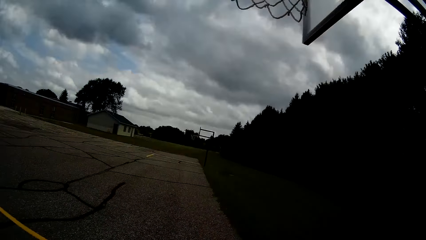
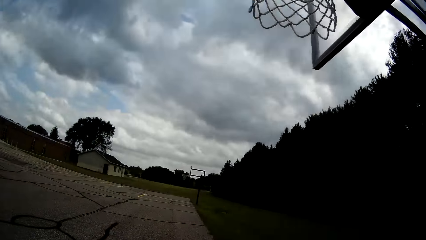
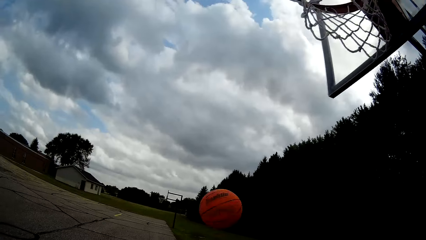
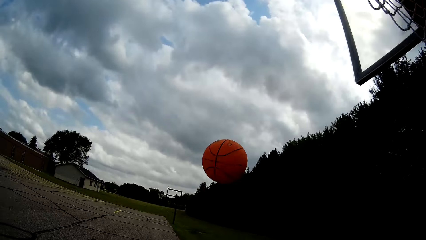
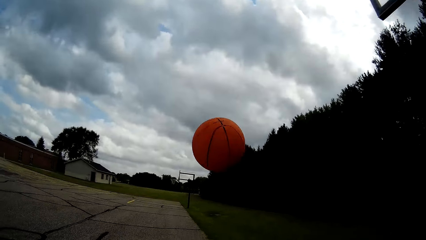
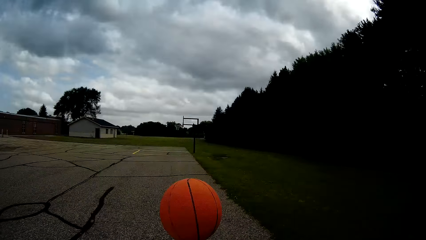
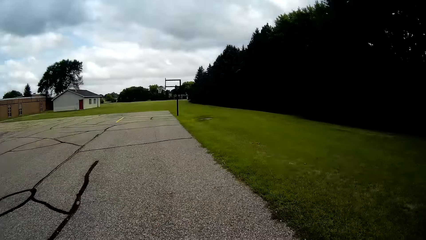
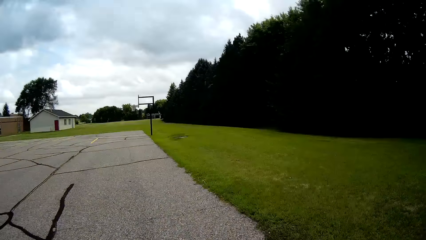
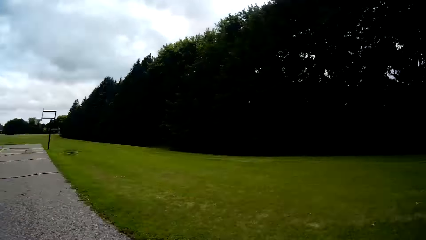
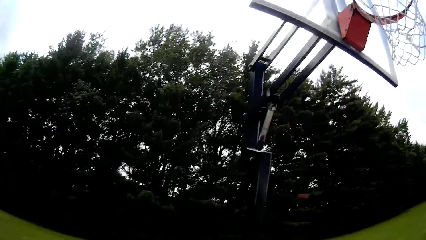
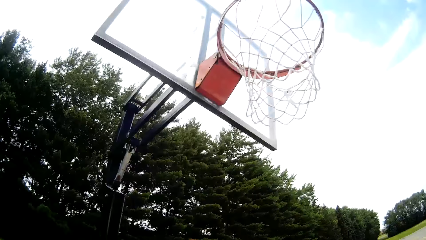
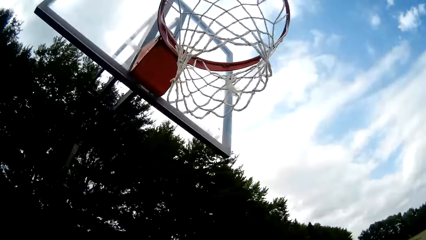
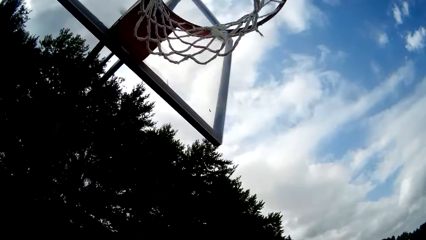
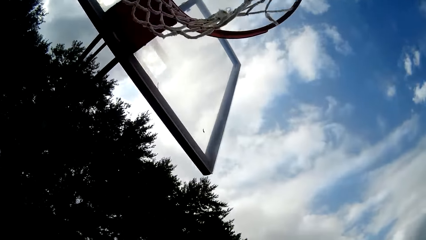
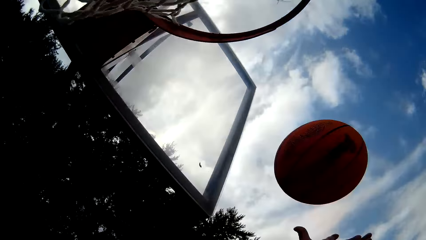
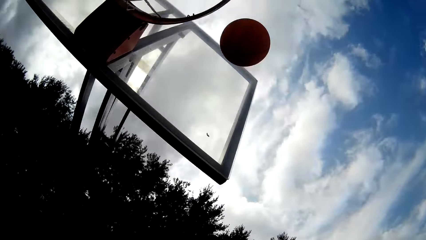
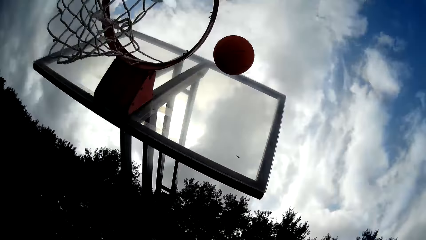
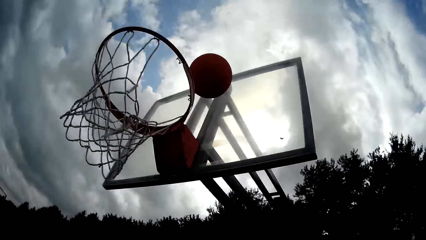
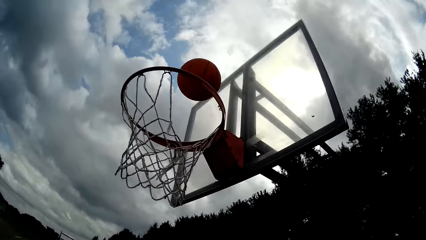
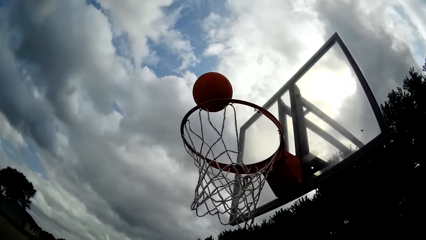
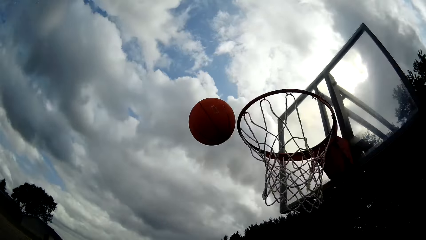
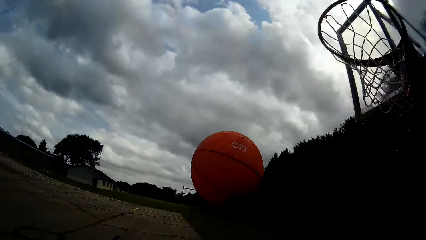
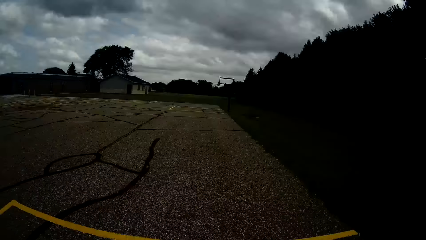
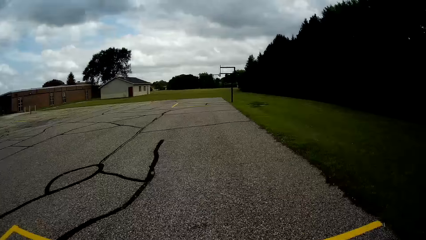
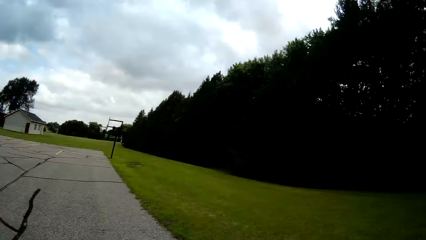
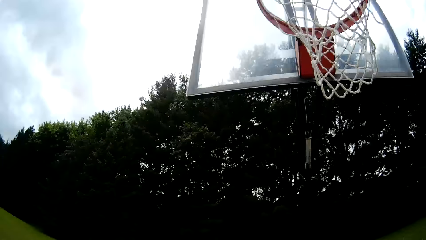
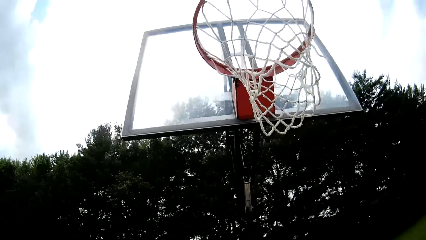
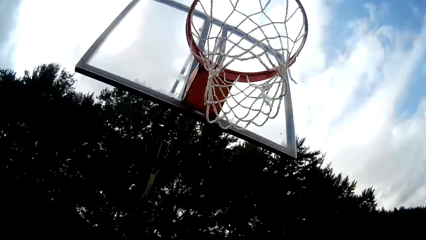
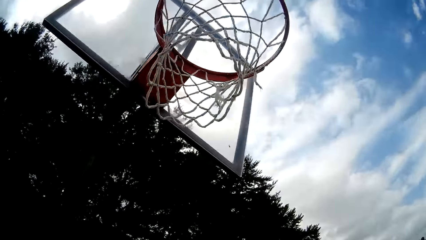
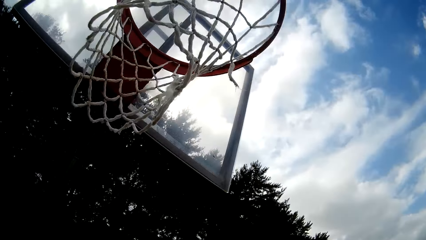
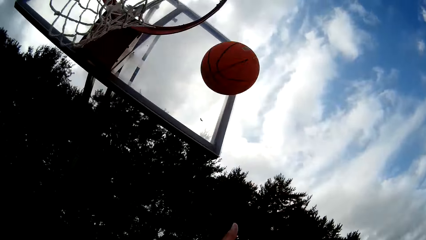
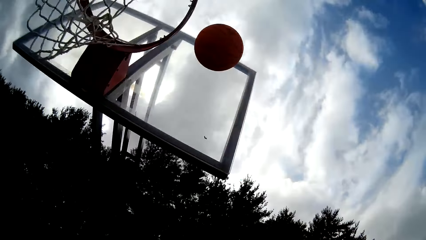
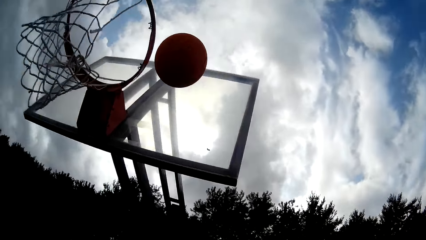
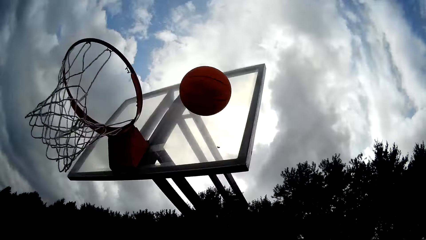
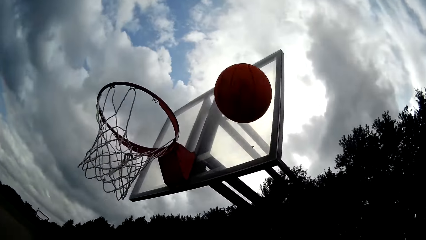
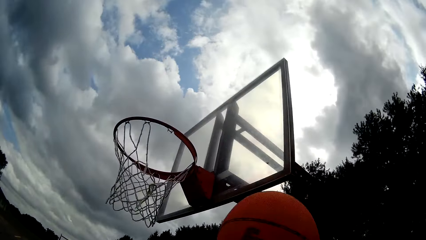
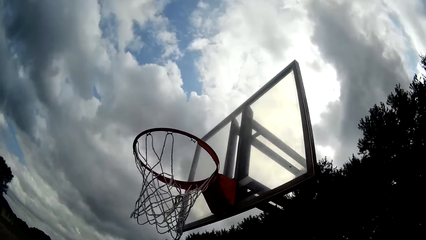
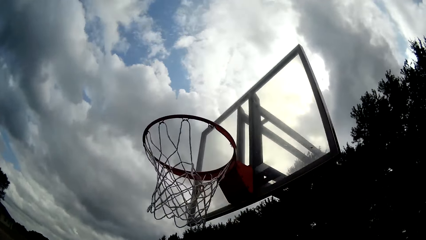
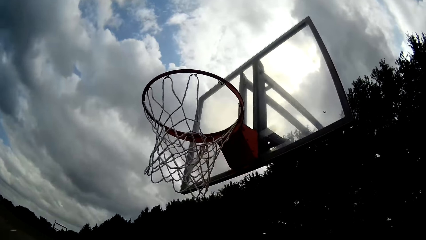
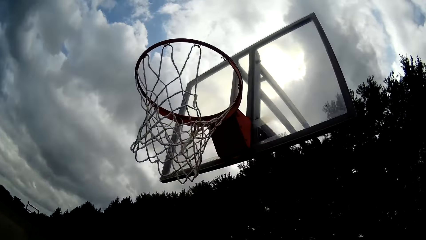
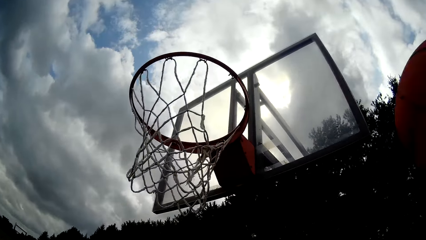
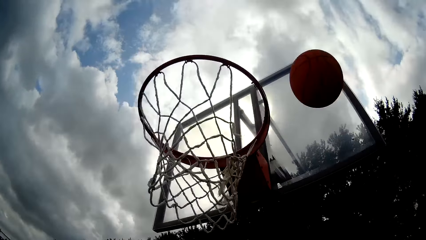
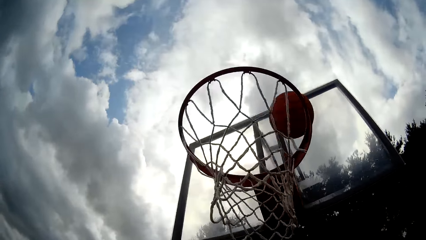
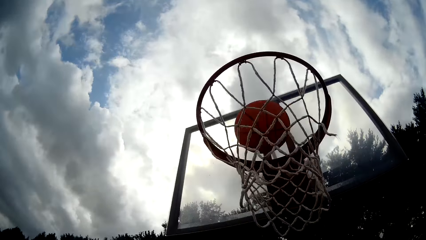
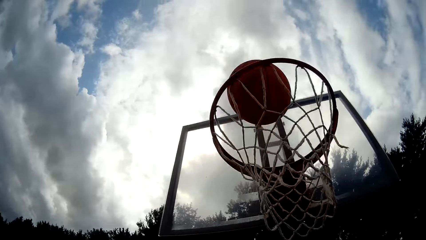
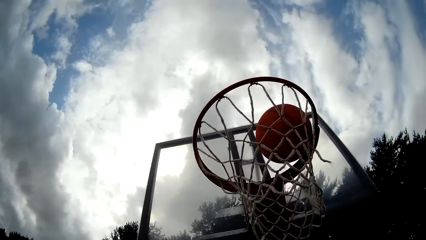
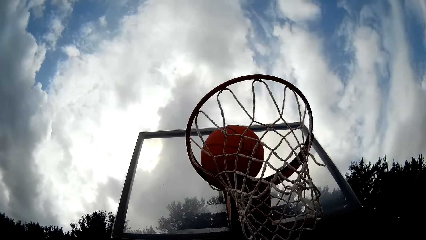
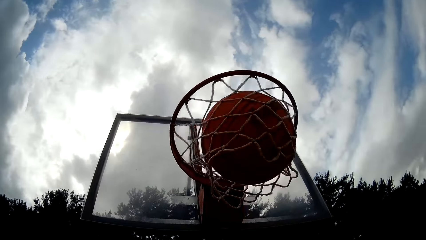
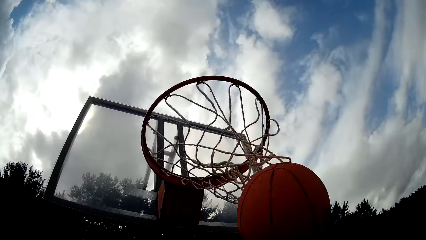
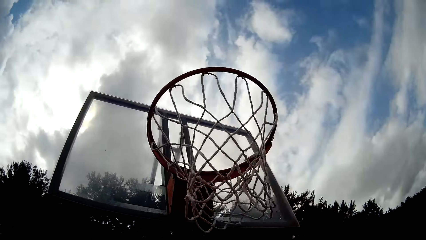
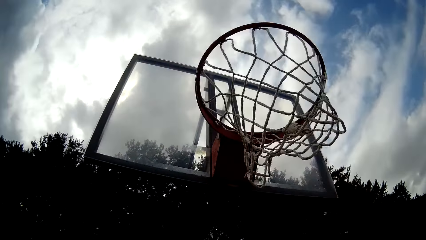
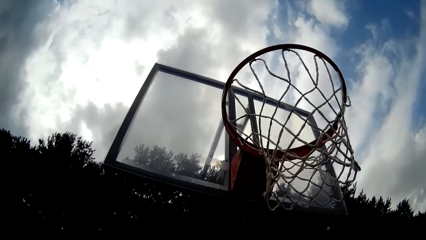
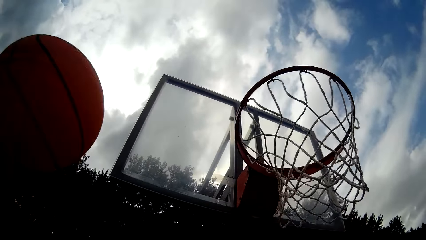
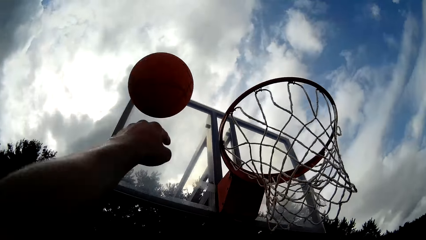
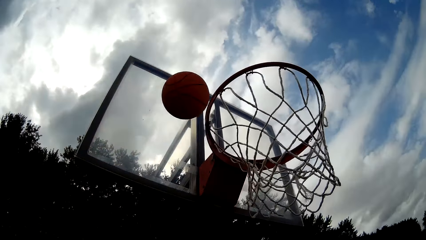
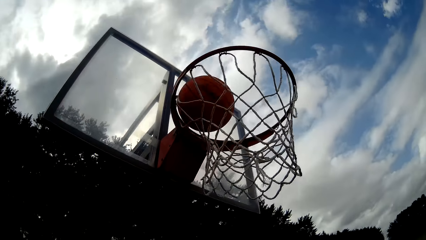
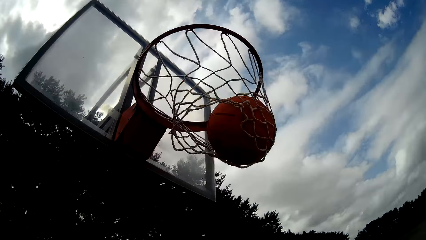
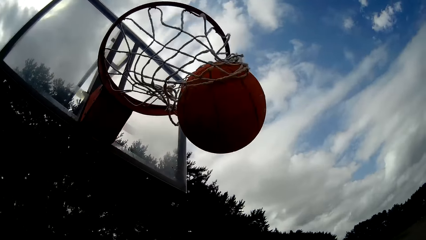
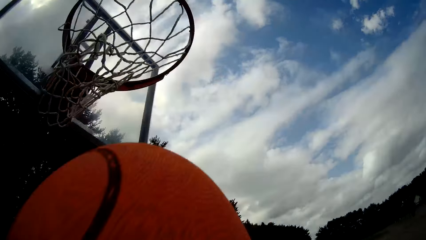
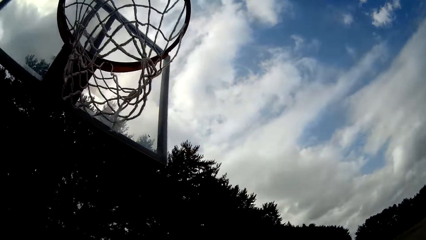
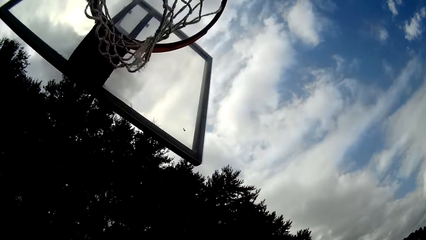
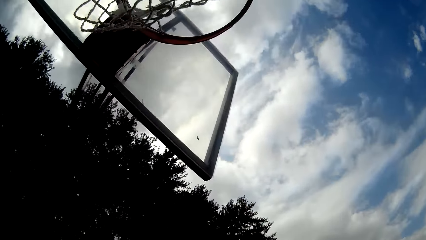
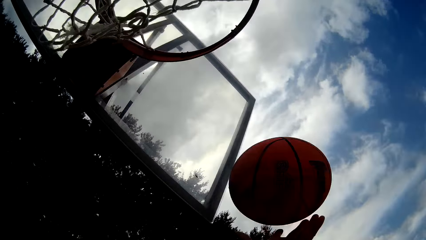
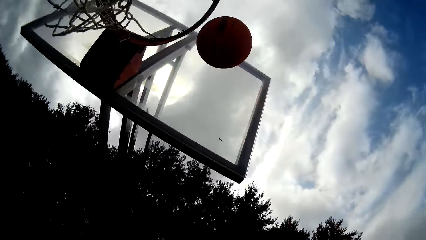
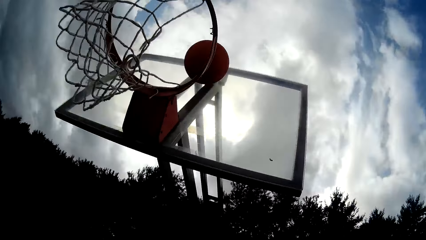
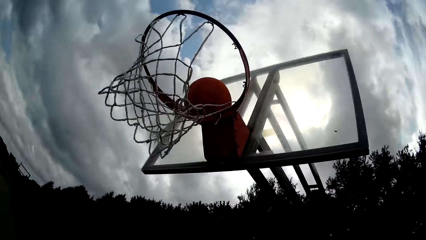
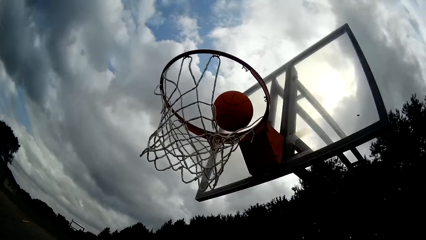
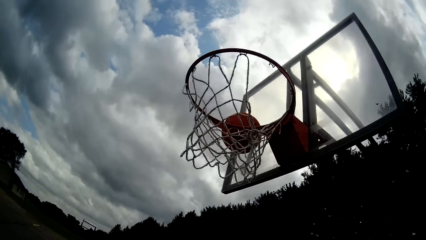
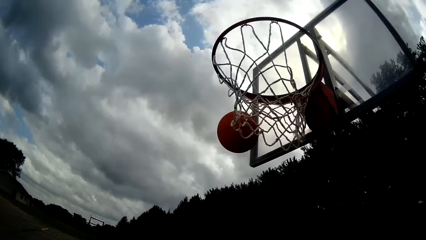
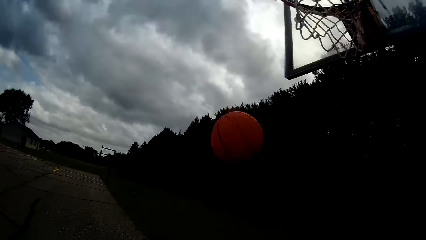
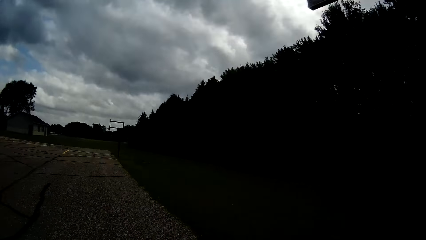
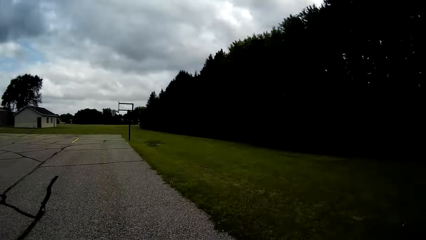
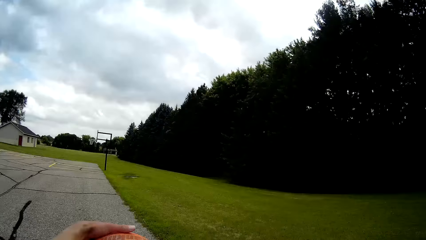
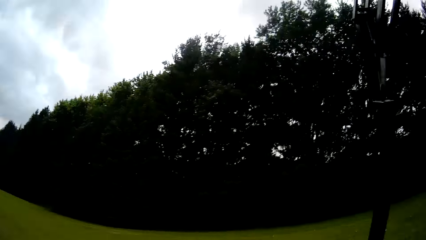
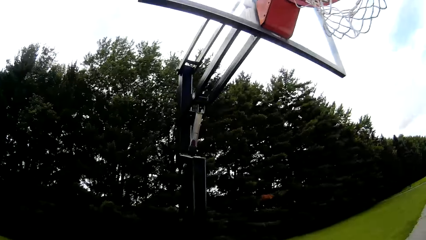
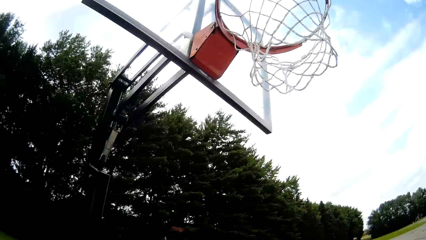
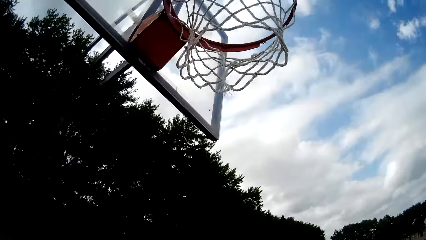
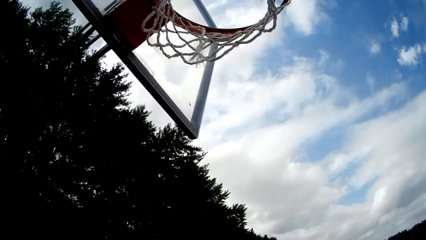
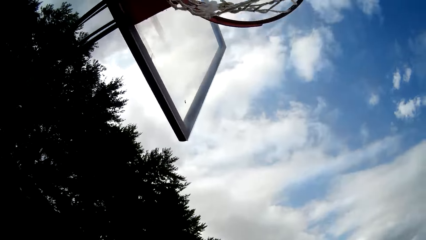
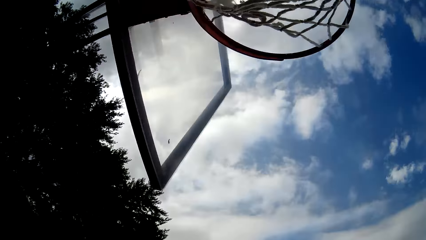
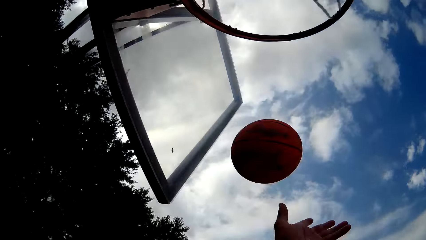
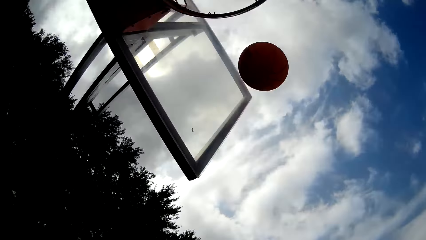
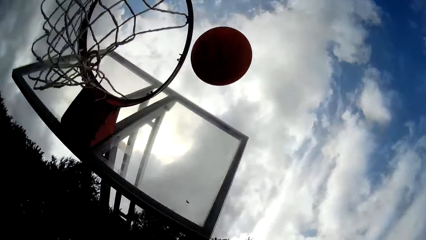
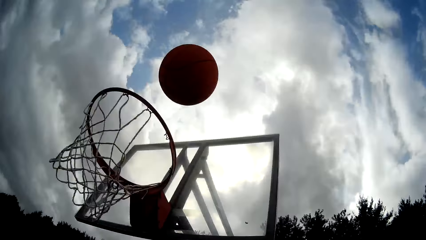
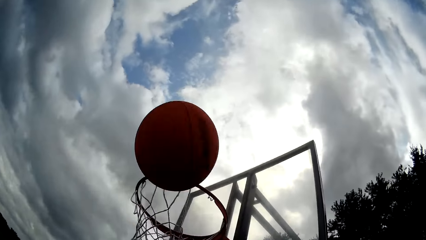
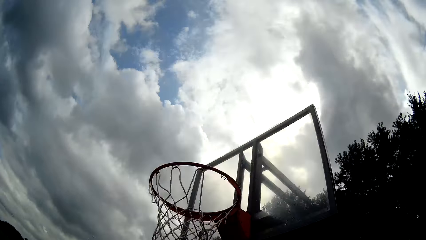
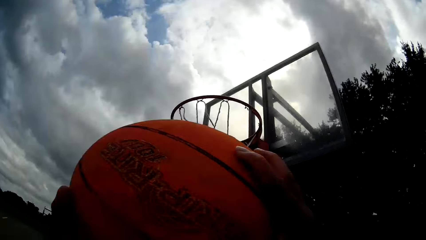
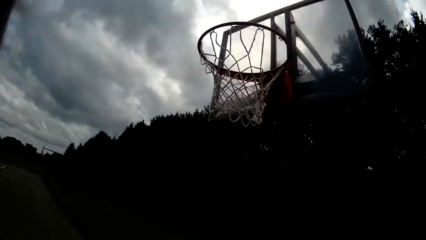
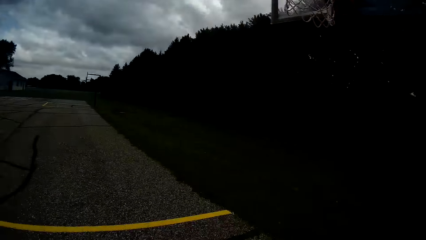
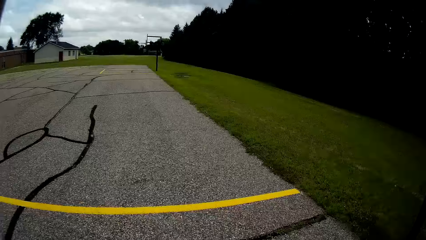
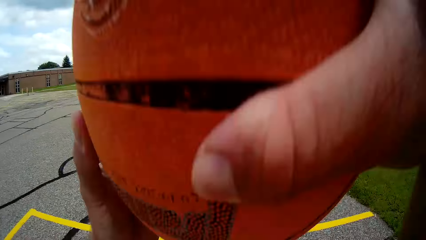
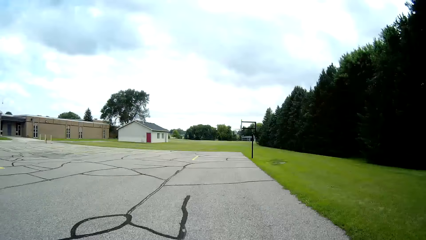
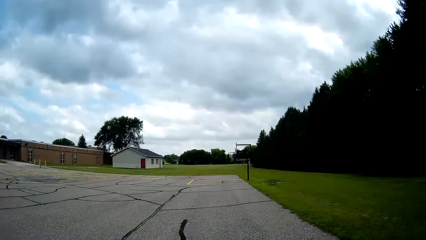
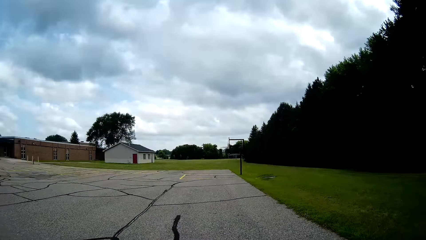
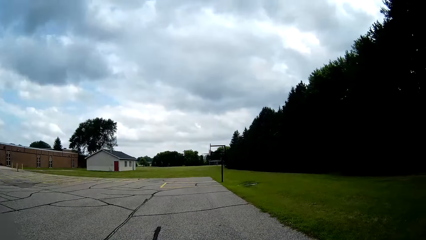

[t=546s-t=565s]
The camera wearer catches the basketball with his right hand. He throws the basketball with his right hand. He catches the basketball with his right hand and throws the basketball with his left hand. He catches the basketball with his right hand and throws the basketball with his right hand. He holds the basketball and throws the basketball in the basketball hoop. He holds the basketball and throws the basketball in the basketball hoop. He holds the basketball and throws the basketball in the basketball hoop. He holds the basketball.
